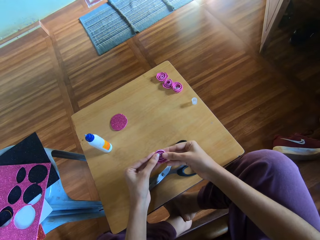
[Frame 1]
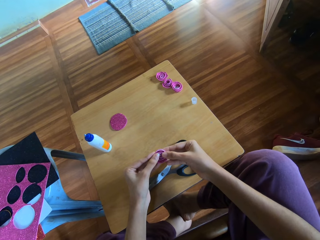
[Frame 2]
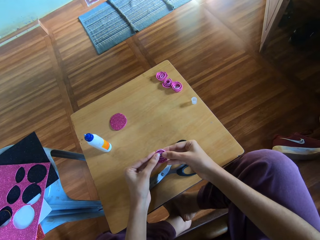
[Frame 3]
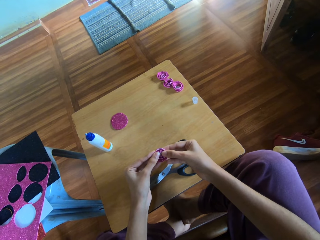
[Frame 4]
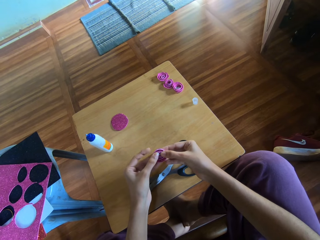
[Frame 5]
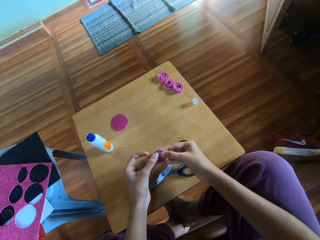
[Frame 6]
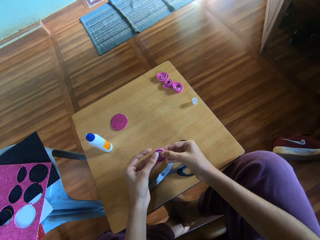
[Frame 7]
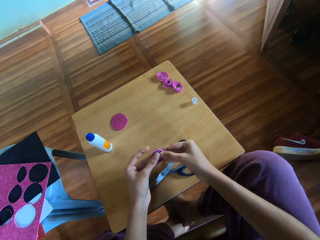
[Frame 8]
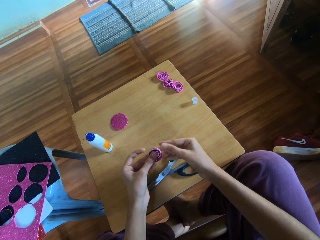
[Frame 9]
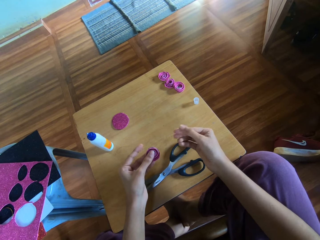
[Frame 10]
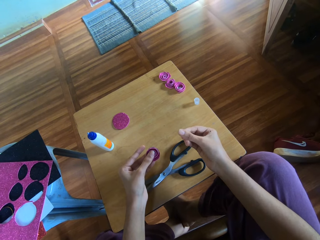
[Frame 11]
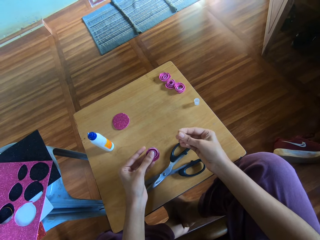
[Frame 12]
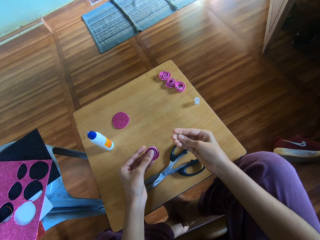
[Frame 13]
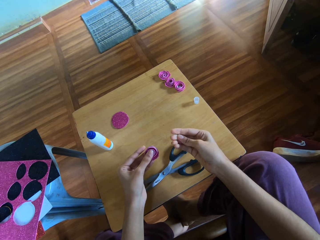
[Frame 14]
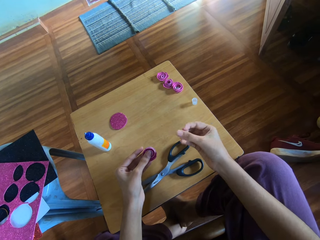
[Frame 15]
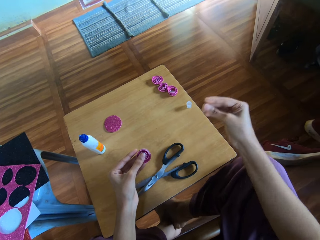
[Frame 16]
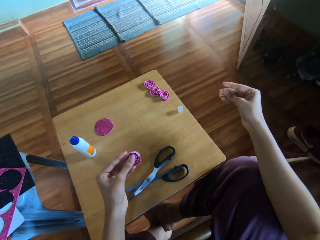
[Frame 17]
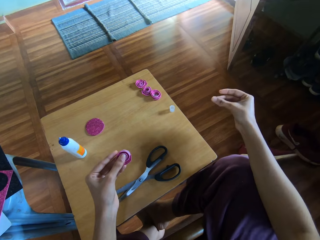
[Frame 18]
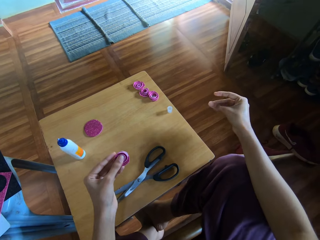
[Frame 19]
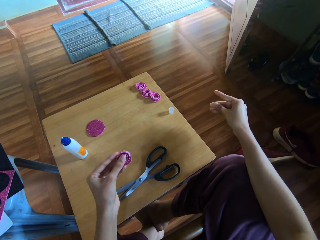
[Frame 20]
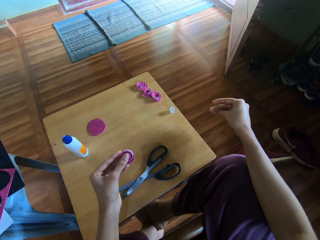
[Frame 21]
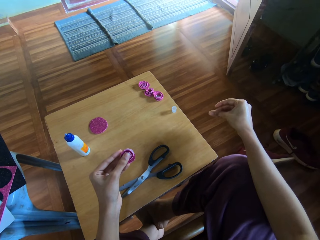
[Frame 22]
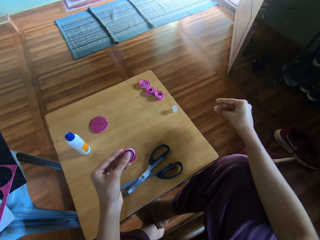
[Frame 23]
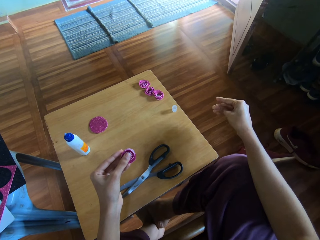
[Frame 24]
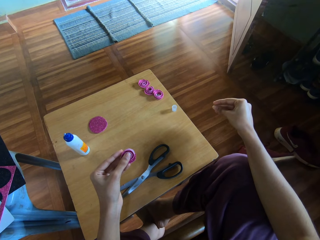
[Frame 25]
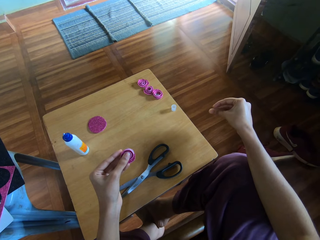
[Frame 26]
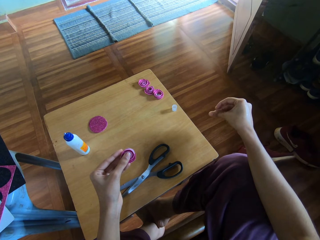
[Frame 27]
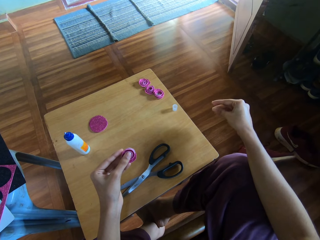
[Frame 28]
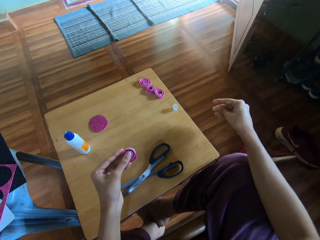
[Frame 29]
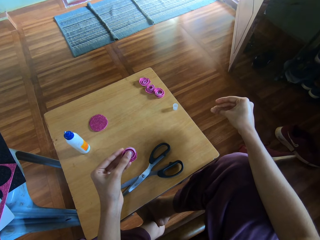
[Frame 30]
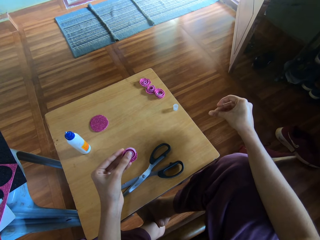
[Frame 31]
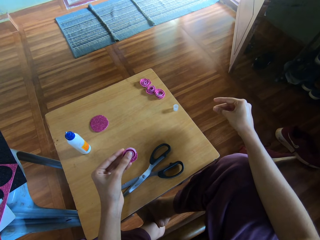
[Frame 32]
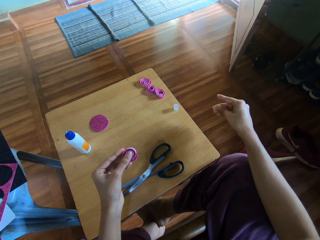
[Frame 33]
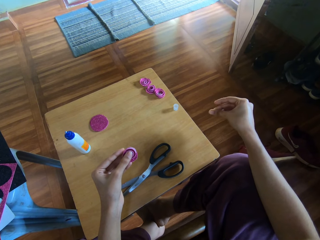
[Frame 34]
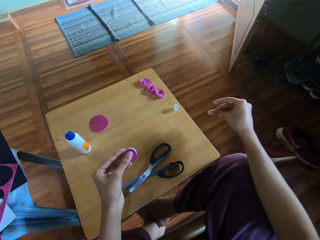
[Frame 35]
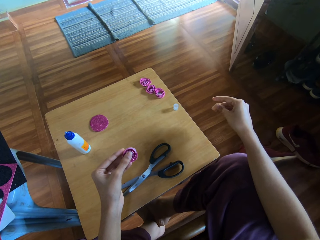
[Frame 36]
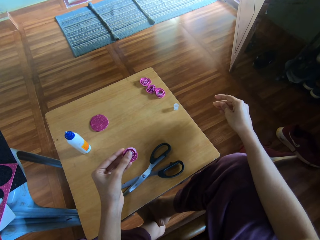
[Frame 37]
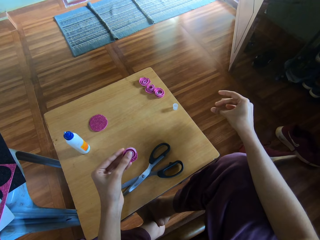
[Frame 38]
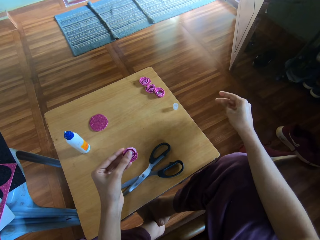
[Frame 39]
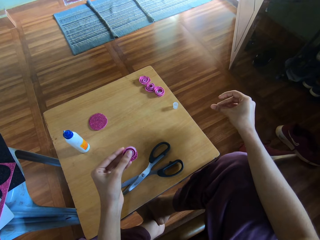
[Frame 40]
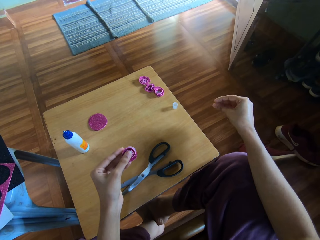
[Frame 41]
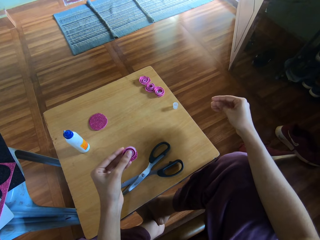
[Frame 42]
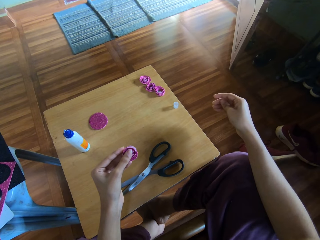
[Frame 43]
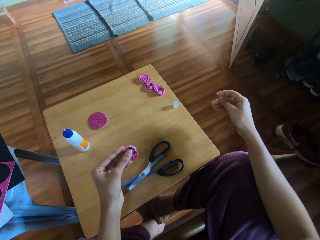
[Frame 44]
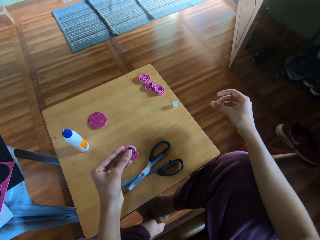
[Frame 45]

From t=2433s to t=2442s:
The camera wearer rubs her right fingers together. She moves her hand.

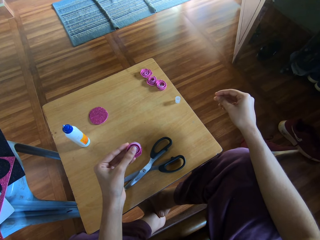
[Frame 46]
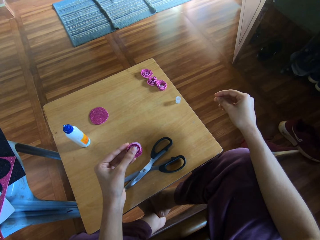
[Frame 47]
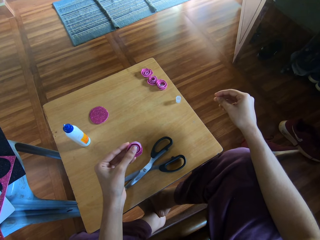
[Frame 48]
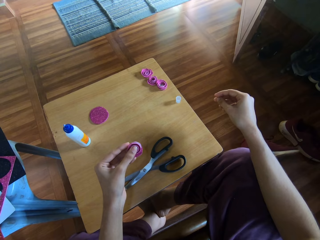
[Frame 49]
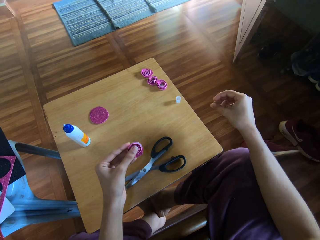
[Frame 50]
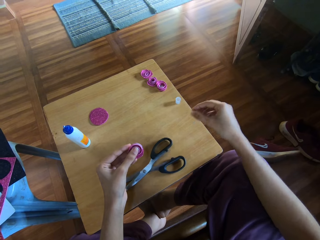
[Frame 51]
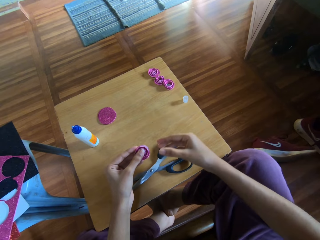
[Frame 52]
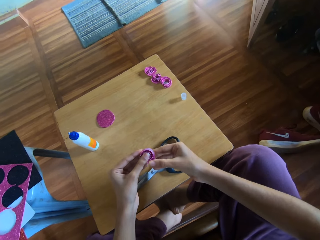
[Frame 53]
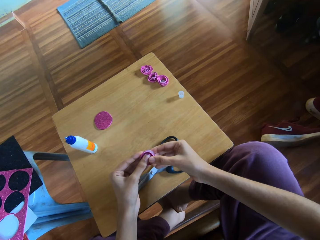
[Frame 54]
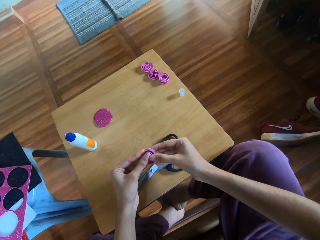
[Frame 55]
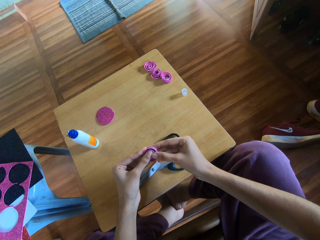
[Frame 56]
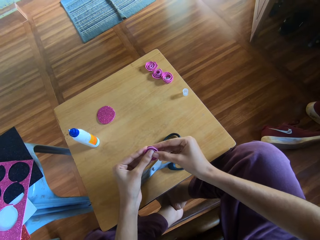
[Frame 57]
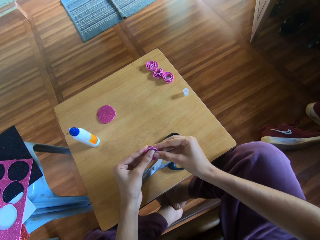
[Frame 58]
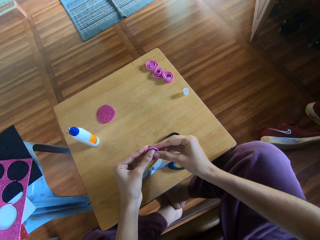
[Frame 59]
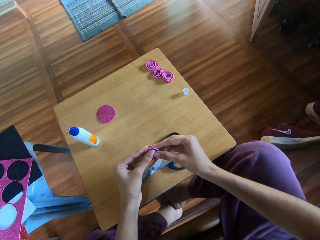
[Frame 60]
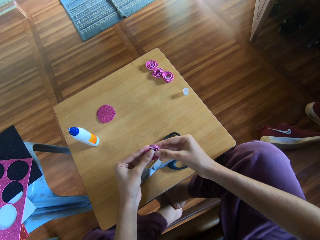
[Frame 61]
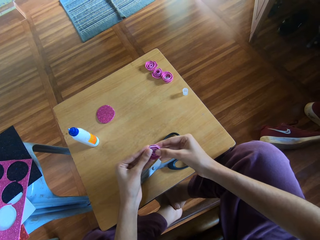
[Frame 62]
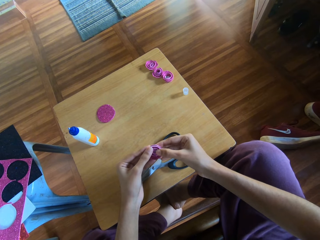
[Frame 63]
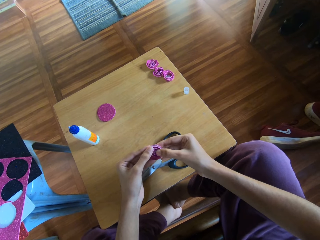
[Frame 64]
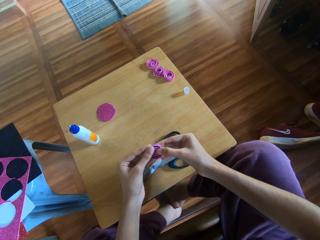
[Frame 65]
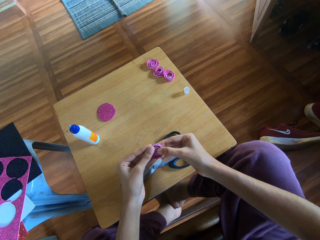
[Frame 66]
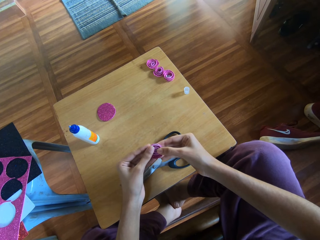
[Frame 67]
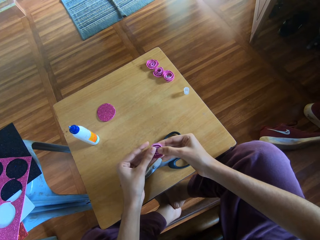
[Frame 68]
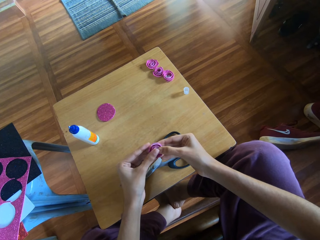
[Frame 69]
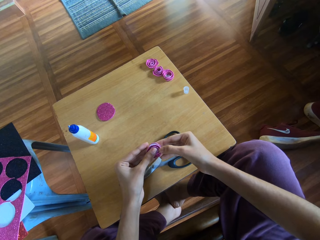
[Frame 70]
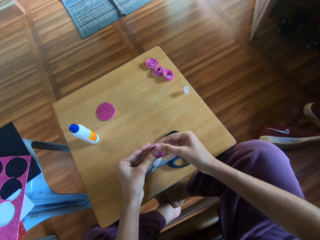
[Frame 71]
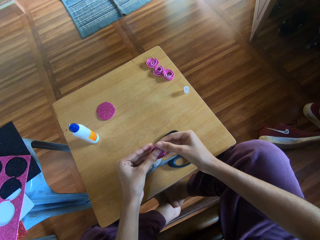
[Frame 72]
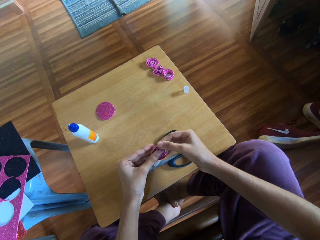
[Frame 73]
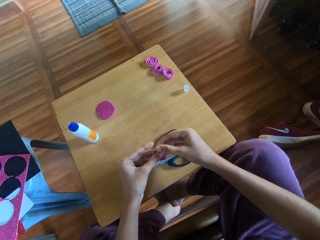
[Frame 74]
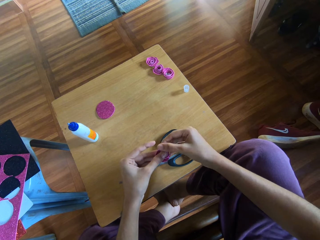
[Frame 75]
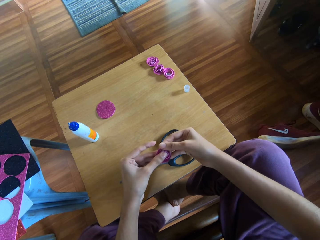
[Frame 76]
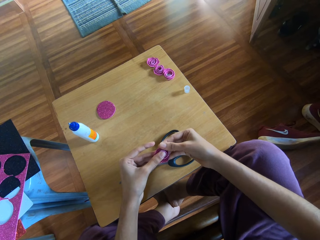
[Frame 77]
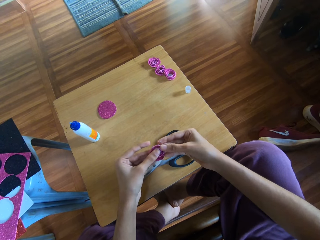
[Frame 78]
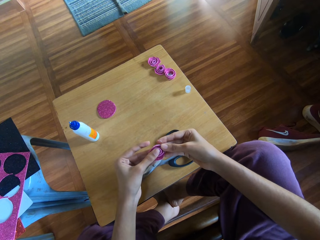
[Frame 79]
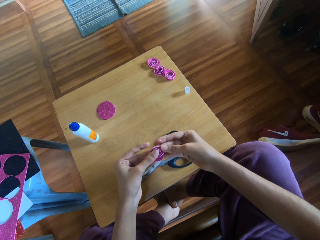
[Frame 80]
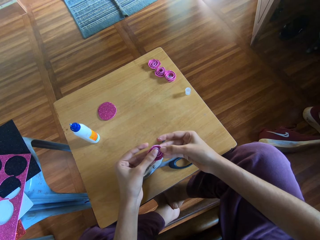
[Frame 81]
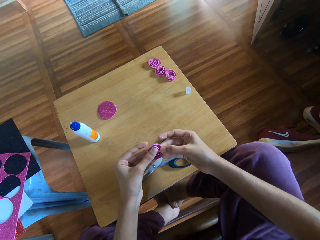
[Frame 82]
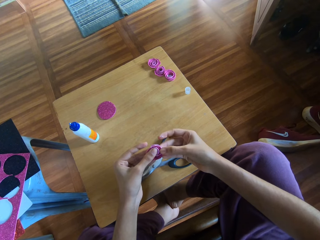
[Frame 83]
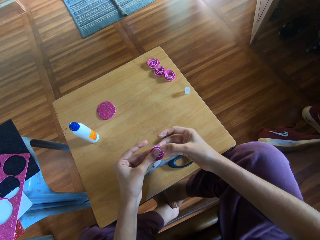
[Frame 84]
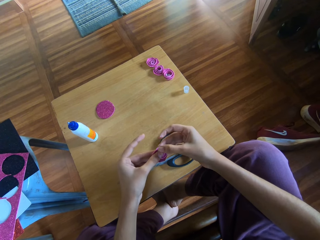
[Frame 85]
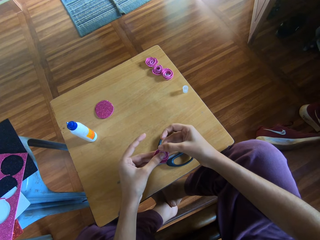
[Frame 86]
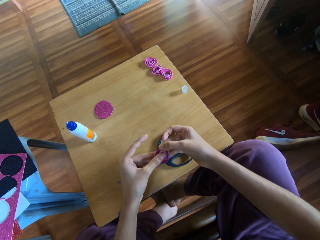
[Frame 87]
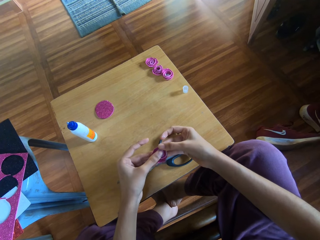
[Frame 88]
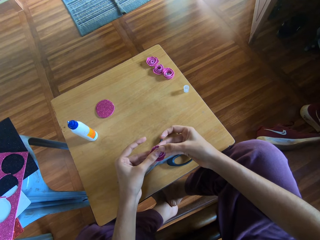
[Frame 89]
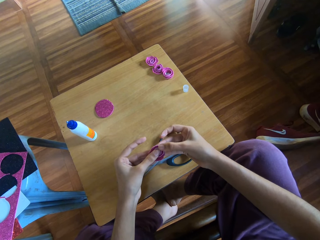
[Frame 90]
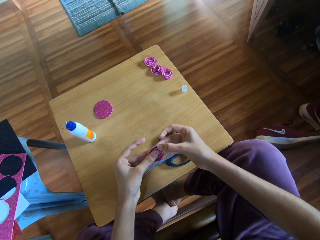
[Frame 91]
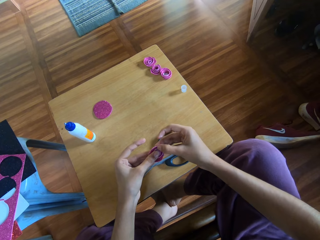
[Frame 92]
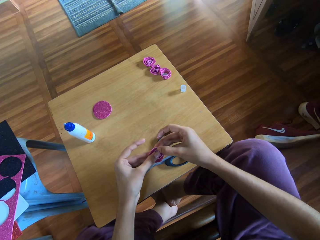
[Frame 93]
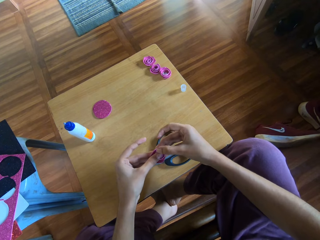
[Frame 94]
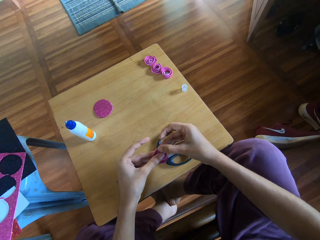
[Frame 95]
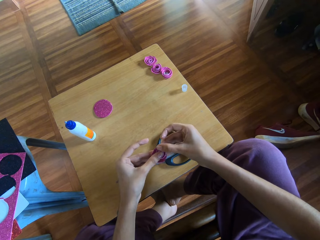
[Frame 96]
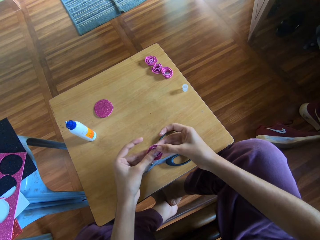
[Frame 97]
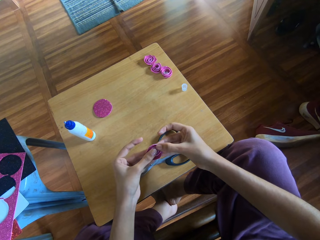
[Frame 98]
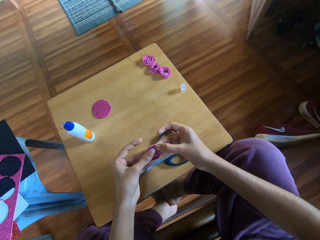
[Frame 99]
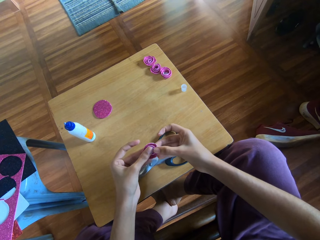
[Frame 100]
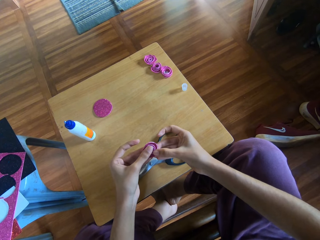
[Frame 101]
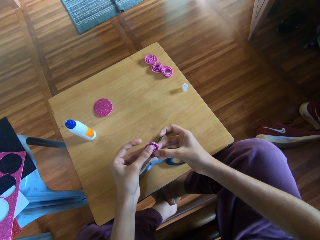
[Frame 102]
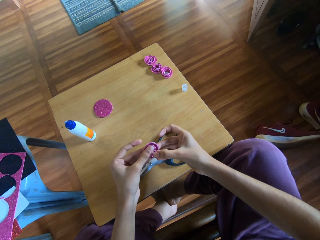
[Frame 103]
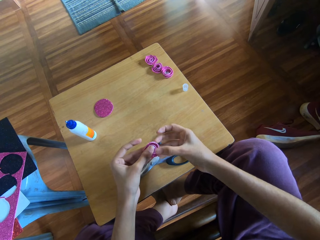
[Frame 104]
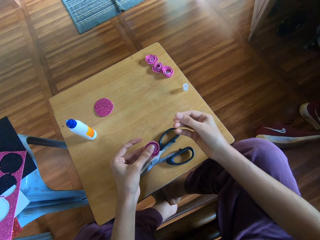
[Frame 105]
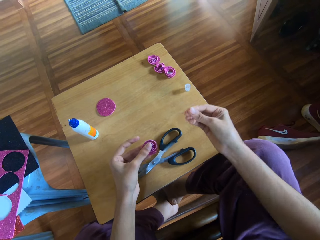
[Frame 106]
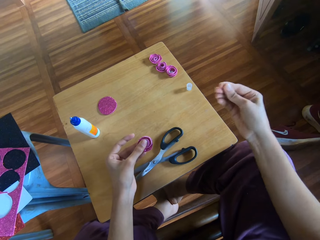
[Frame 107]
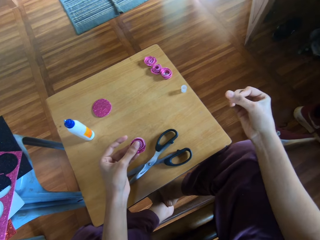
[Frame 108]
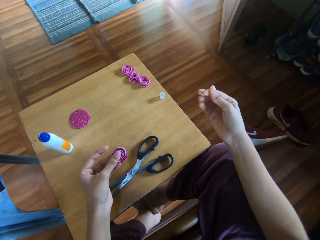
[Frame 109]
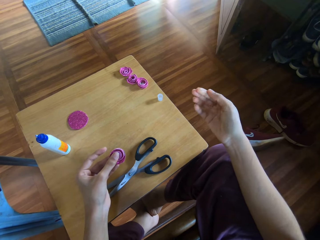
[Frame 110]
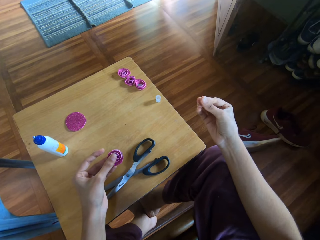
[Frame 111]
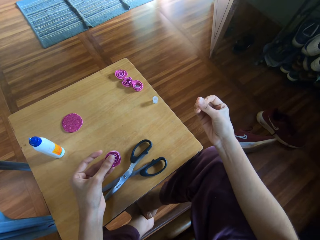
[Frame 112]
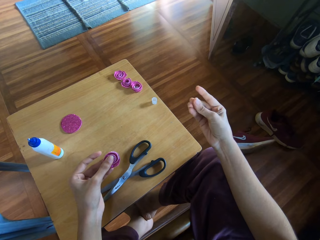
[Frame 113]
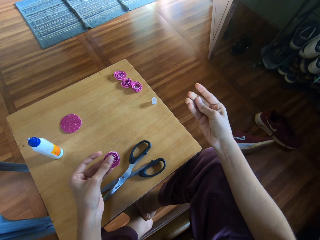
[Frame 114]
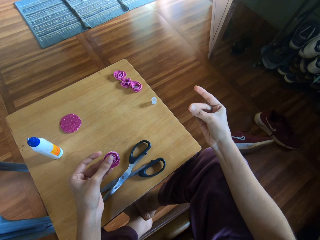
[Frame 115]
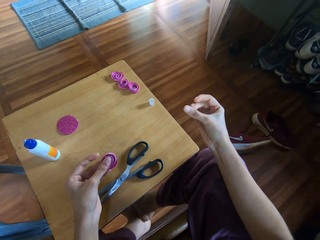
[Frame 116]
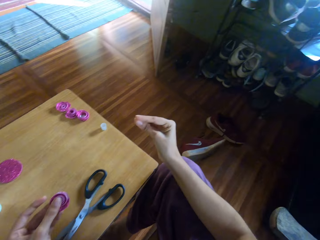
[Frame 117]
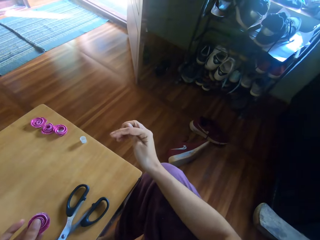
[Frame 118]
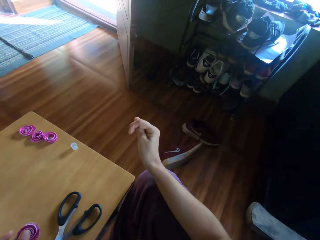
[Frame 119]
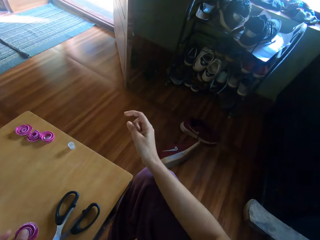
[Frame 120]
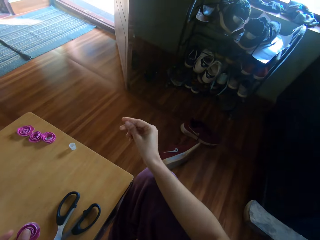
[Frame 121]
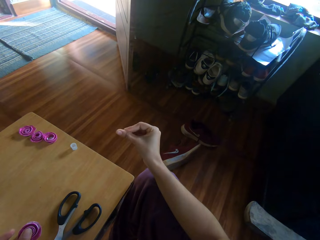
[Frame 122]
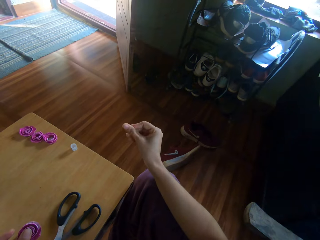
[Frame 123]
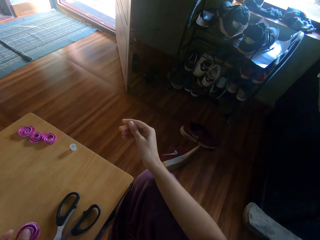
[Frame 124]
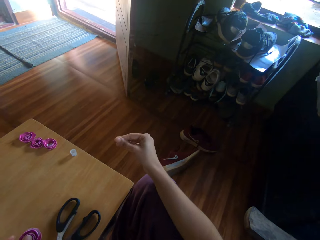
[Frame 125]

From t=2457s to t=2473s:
The camera wearer presses the rolled decoration paper with both hands. She holds the decoration paper with both hands. She rubs her right fingers together.
